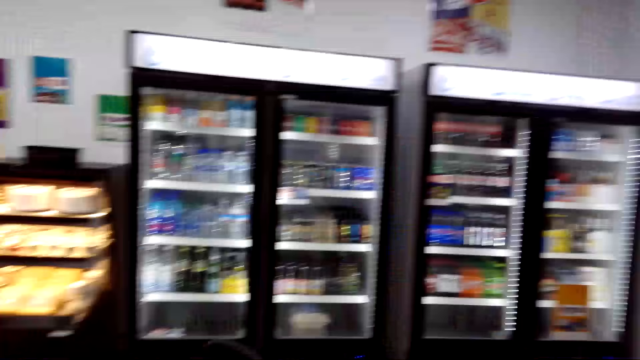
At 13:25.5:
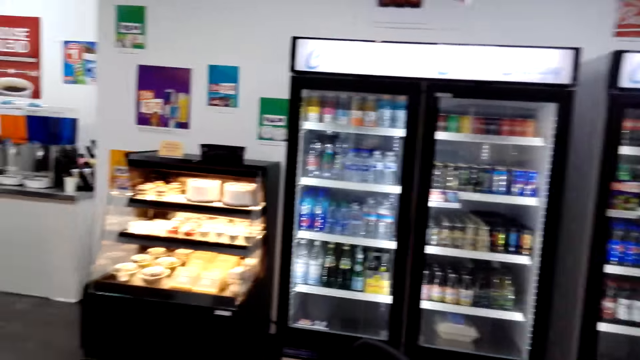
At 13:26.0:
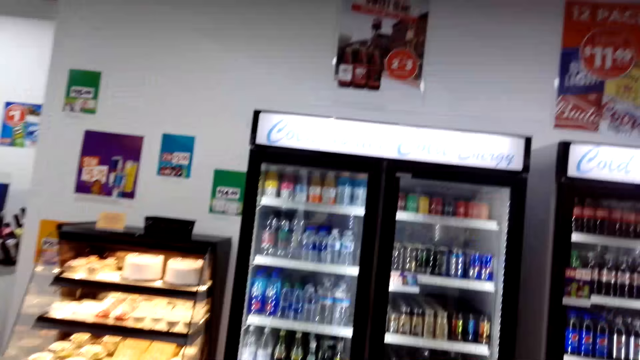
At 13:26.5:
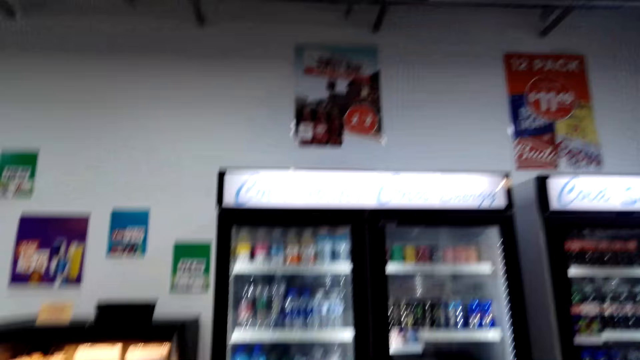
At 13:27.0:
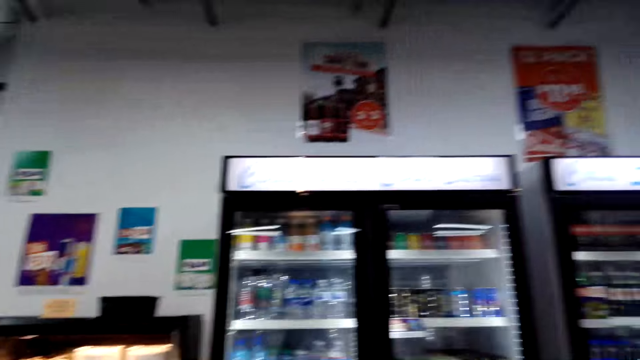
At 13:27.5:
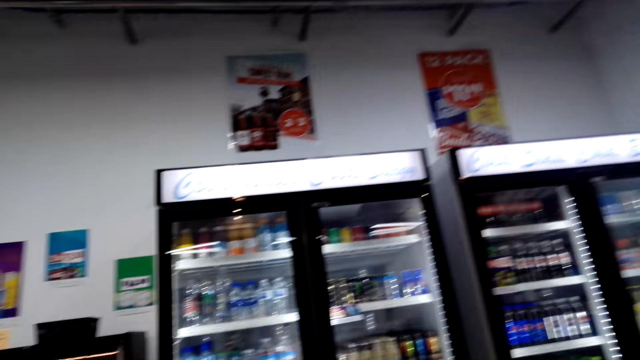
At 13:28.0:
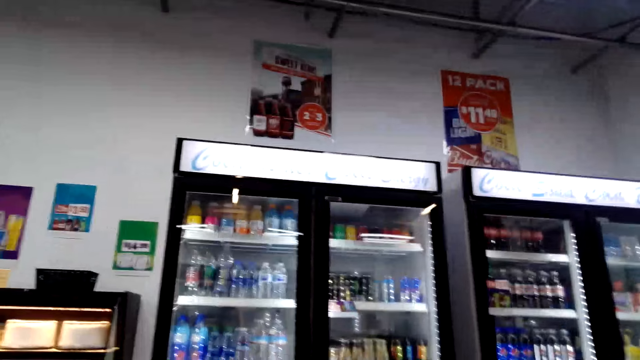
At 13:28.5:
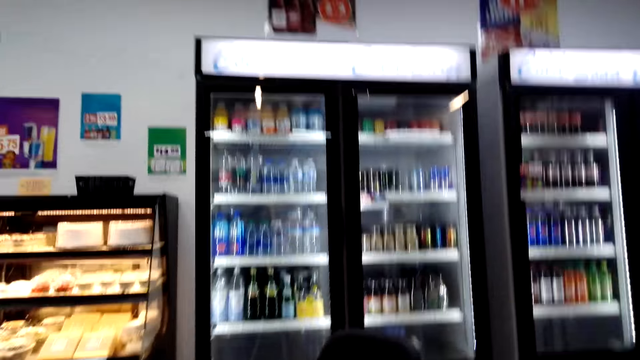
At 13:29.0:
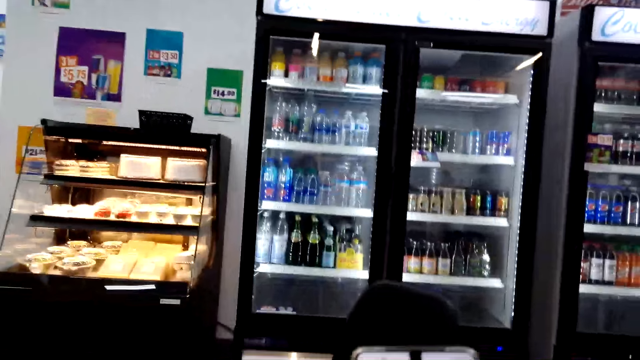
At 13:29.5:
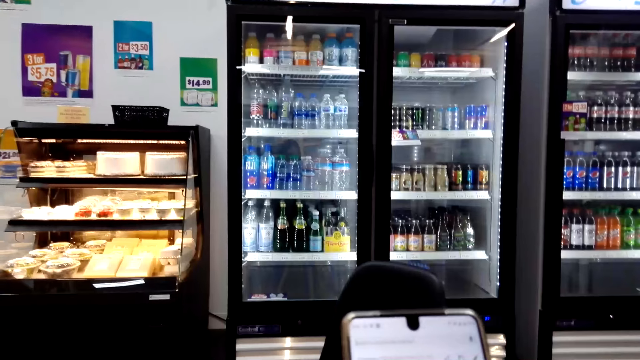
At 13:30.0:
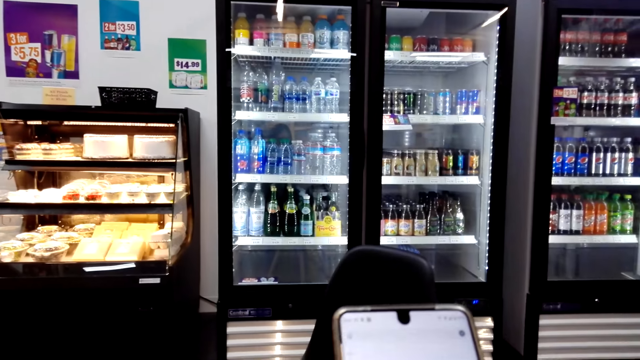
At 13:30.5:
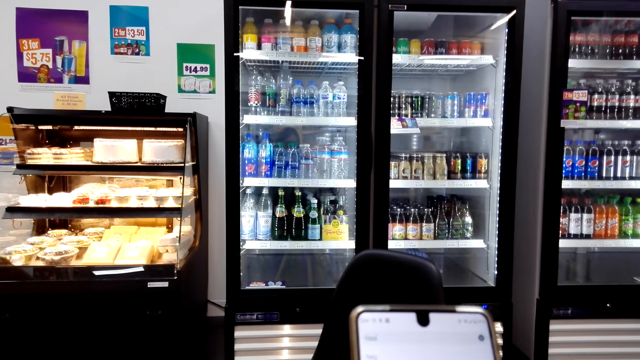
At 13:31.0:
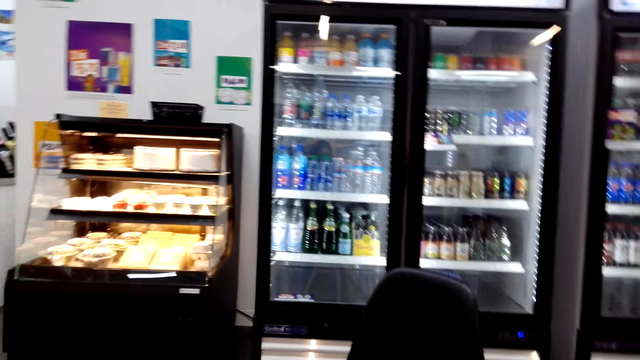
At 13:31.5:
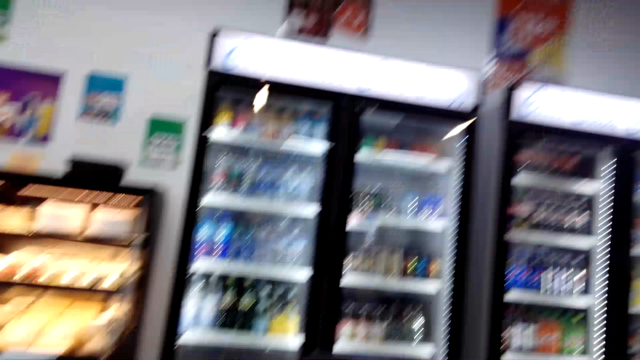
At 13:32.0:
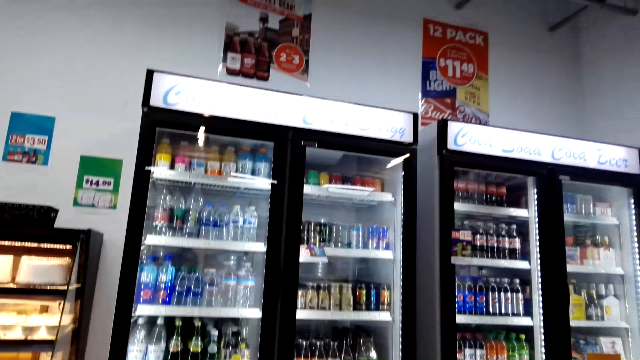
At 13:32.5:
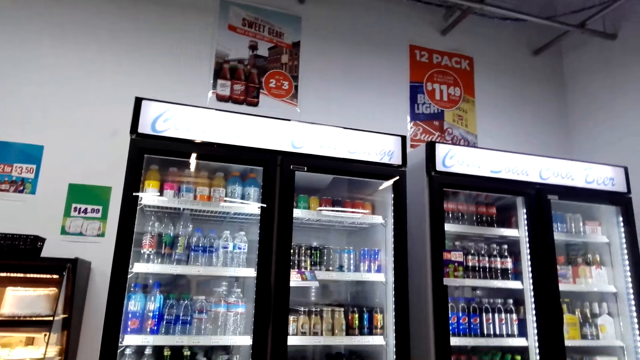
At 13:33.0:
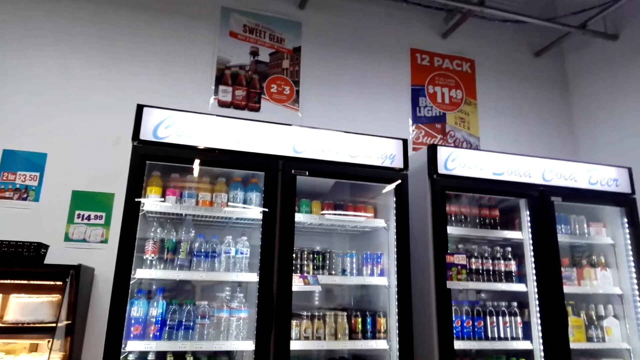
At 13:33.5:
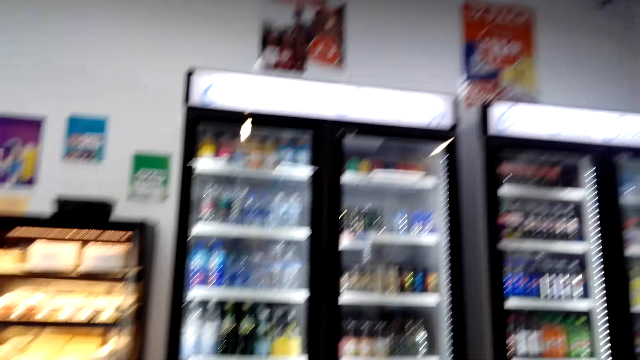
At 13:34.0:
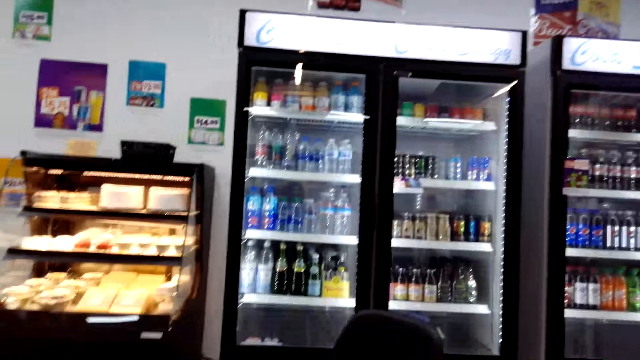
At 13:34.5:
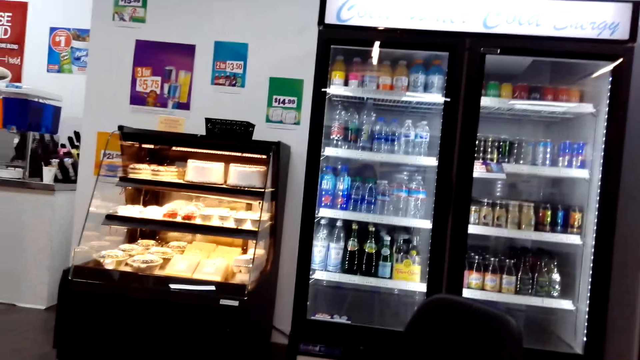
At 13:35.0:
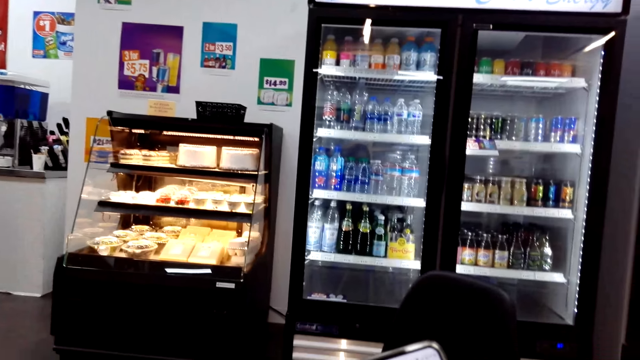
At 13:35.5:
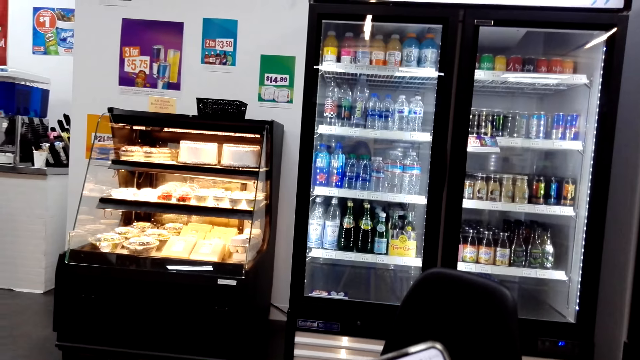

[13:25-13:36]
The camera wearer holds a phone. They touch the phone. They look around the store.

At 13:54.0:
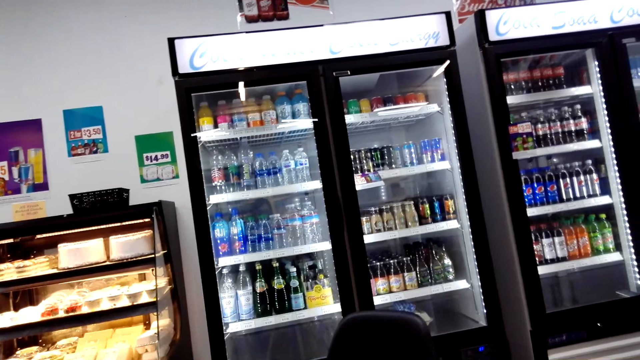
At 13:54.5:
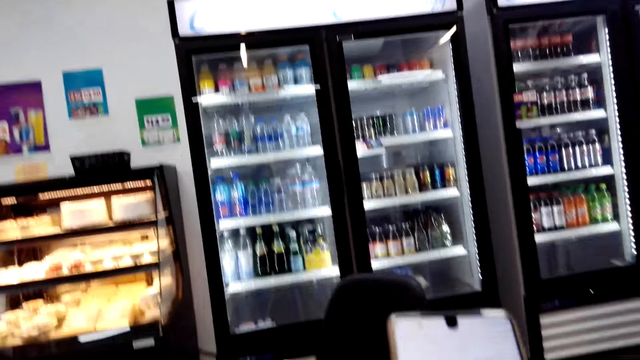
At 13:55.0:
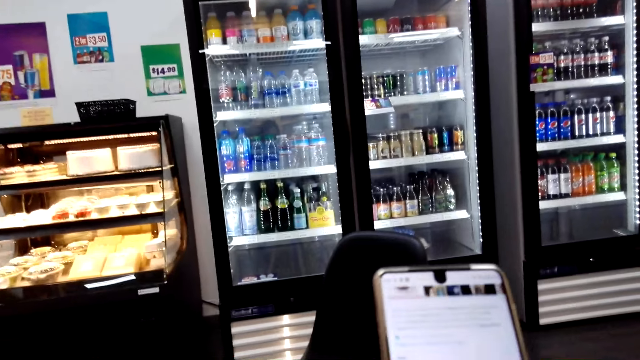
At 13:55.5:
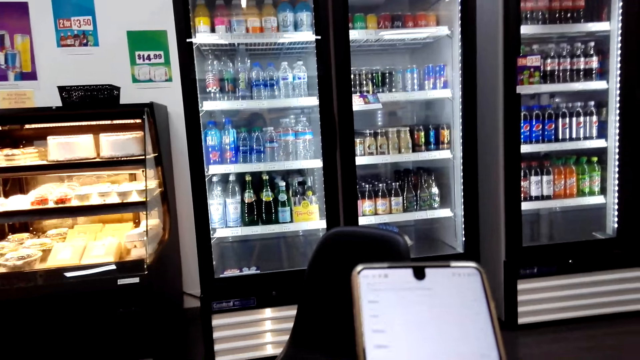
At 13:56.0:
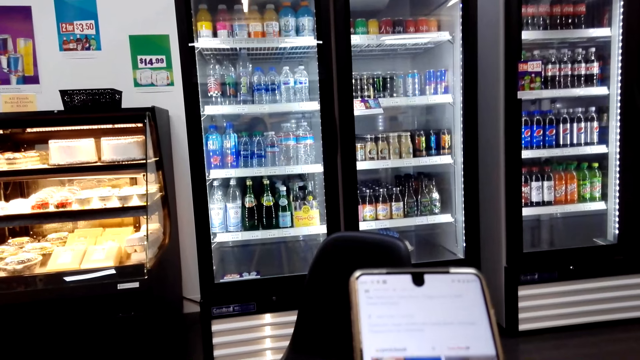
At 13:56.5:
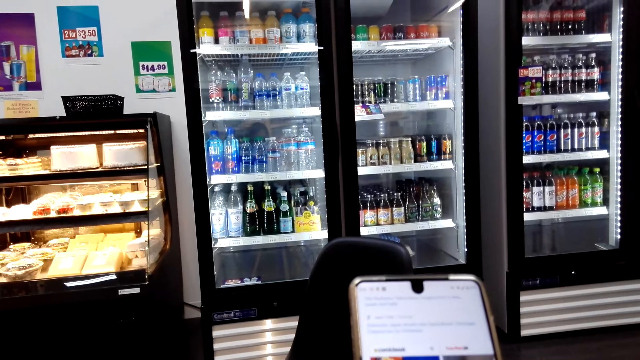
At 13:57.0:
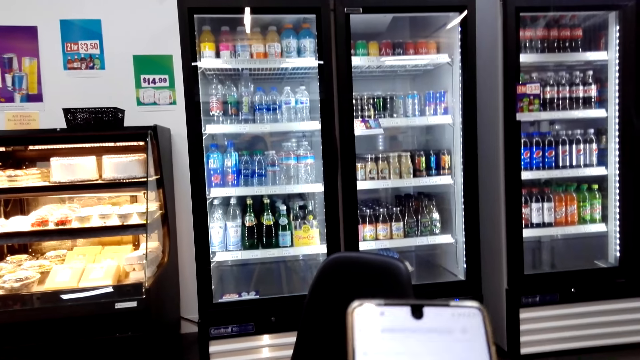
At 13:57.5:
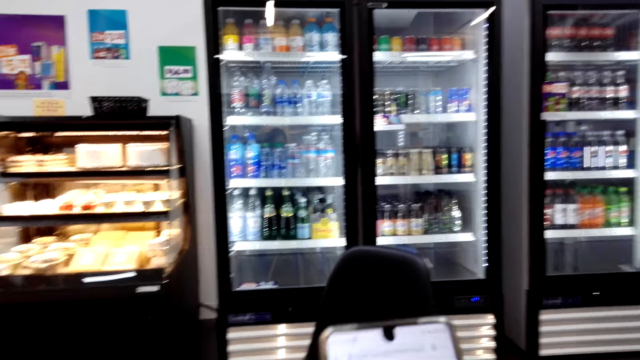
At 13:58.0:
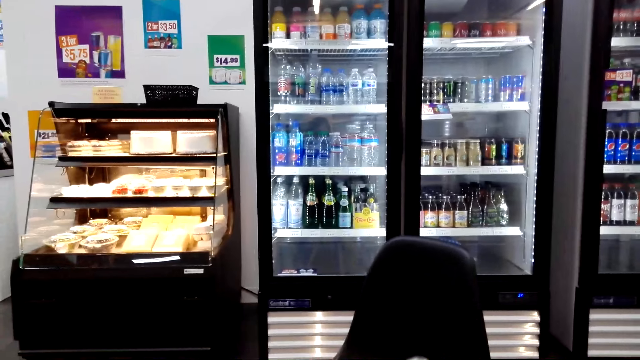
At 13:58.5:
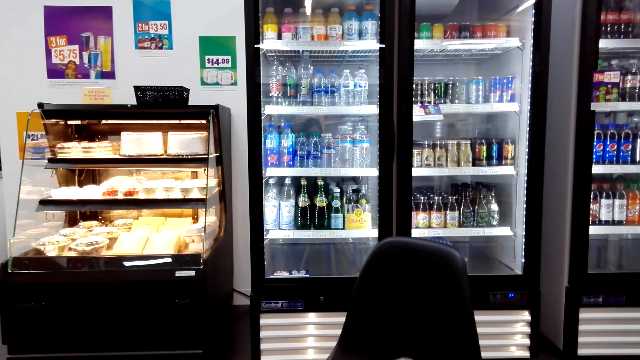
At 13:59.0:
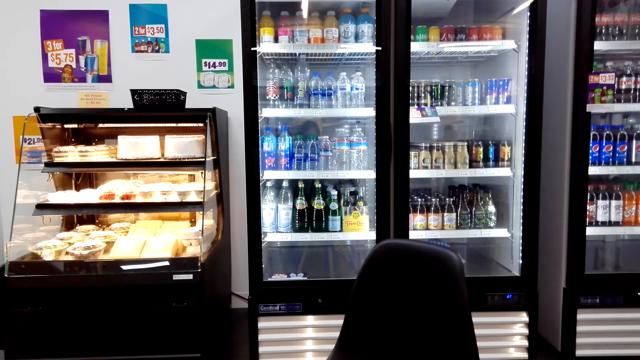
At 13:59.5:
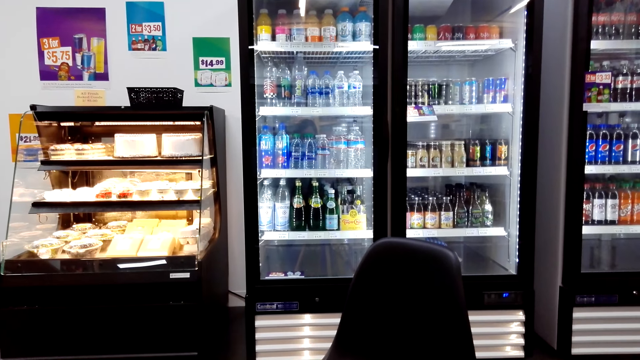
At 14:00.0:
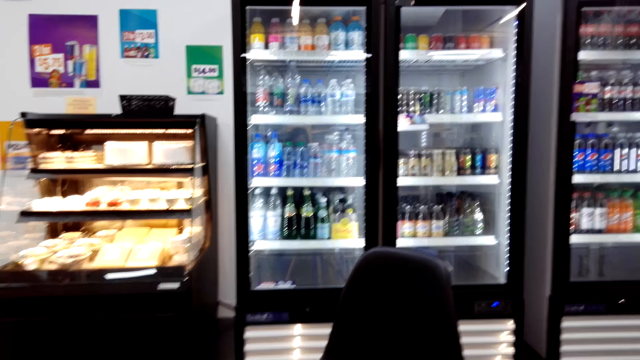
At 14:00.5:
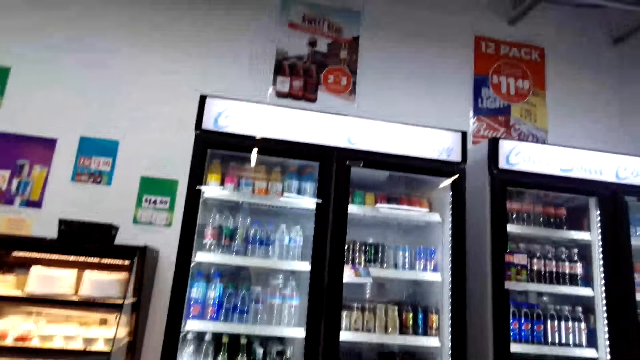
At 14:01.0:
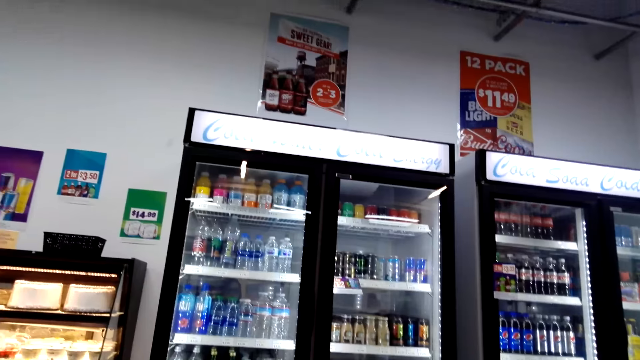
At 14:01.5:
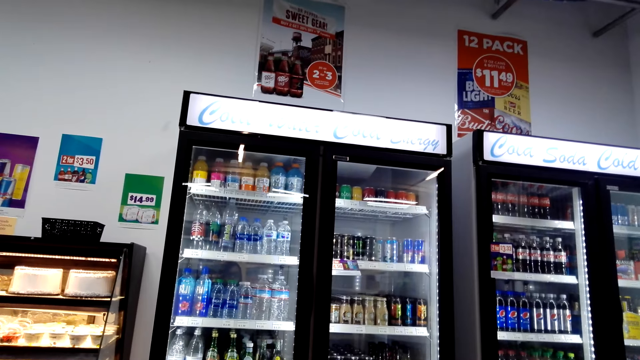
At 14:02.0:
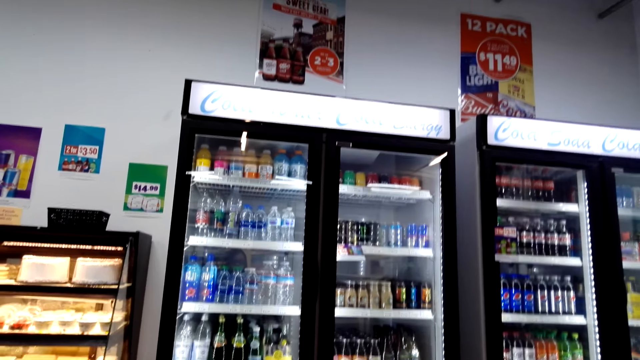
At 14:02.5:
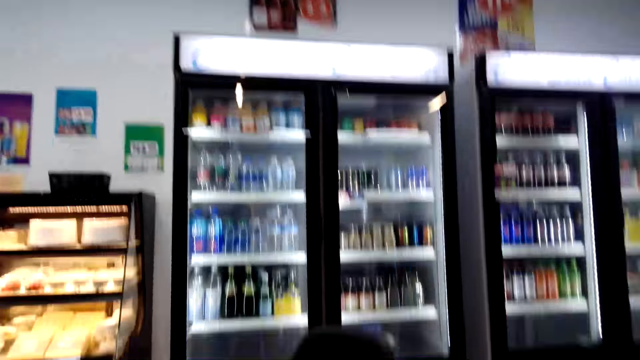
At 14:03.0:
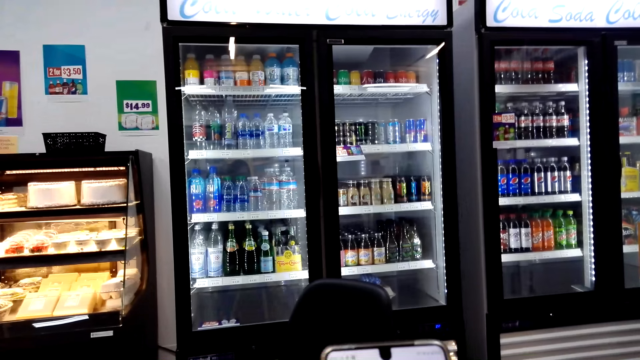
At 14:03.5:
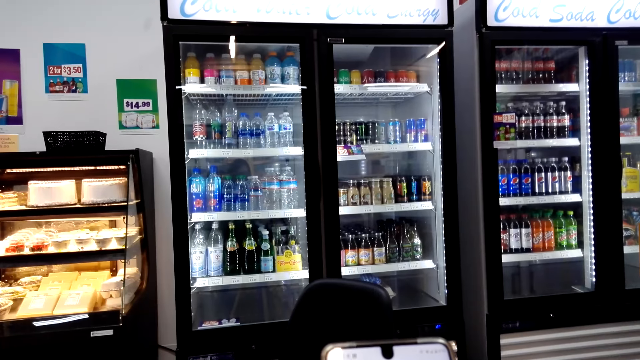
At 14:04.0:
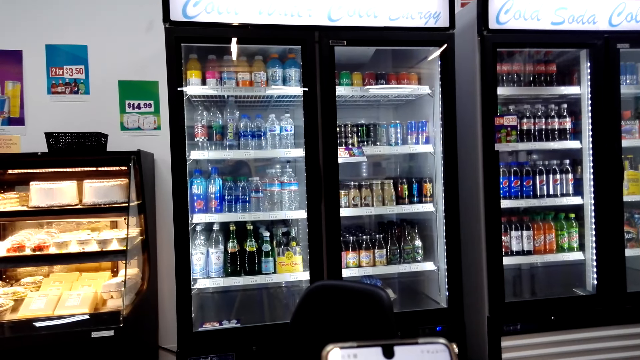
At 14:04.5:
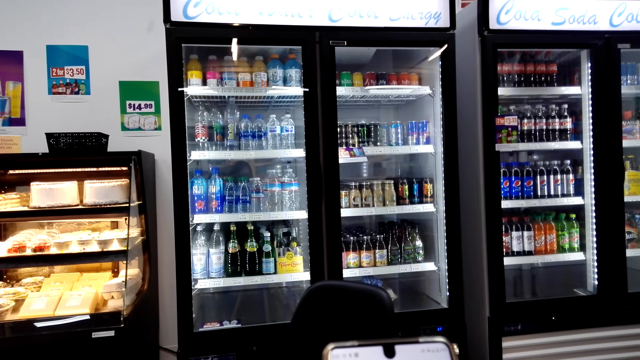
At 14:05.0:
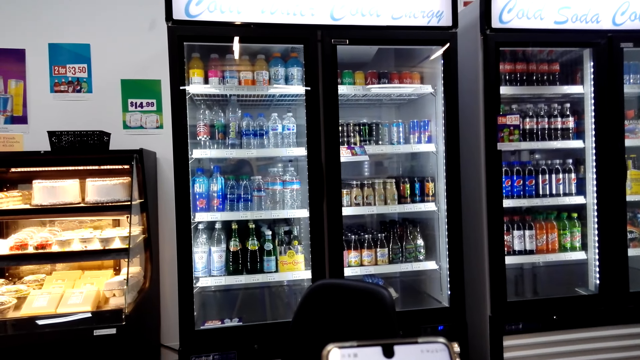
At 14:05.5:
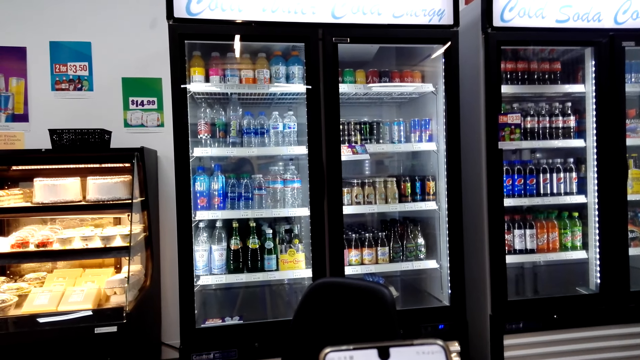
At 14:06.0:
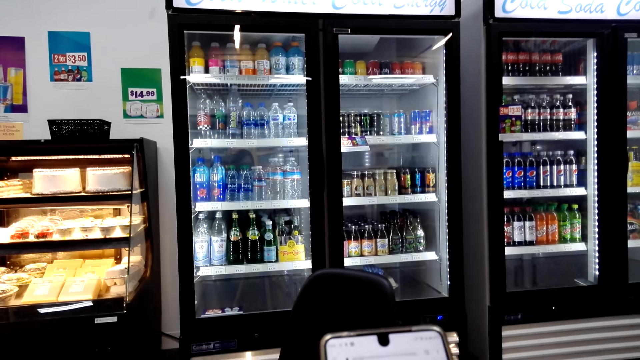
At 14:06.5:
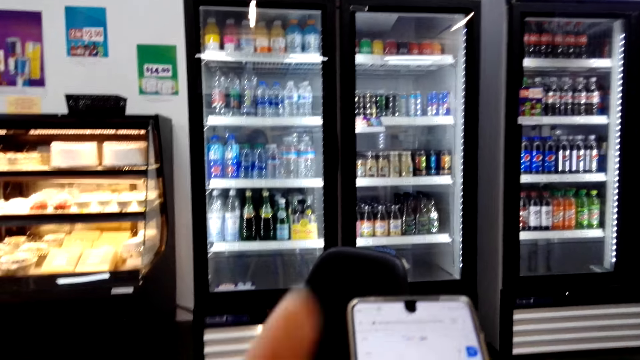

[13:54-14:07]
The camera wearer operates a phone. They look around the store. They operate the phone.
